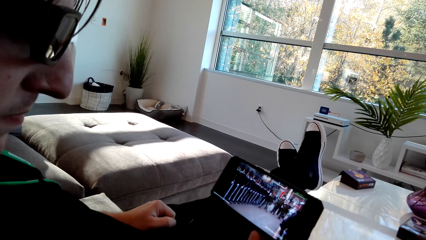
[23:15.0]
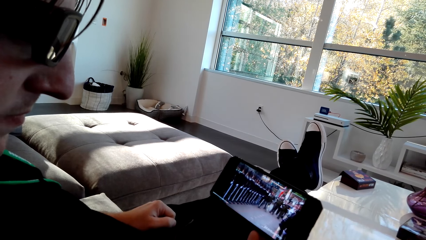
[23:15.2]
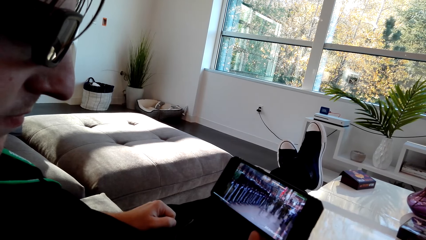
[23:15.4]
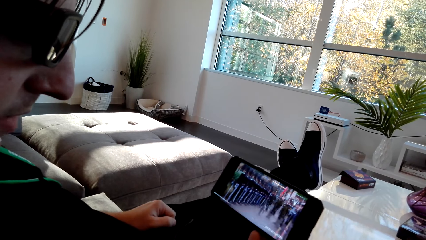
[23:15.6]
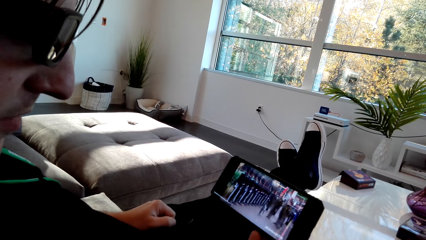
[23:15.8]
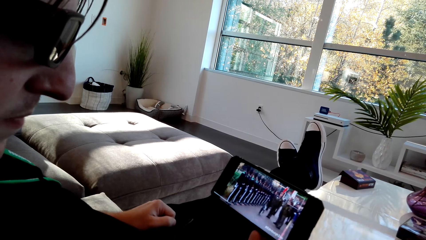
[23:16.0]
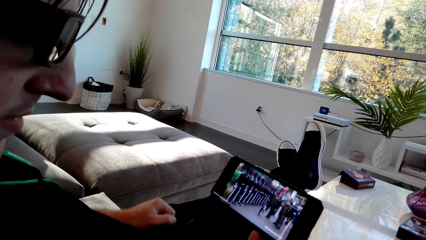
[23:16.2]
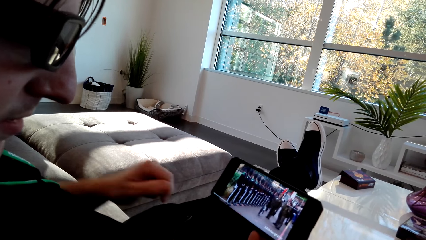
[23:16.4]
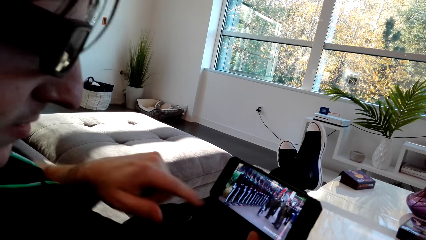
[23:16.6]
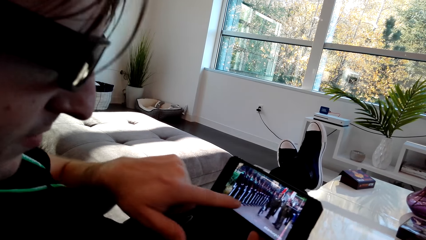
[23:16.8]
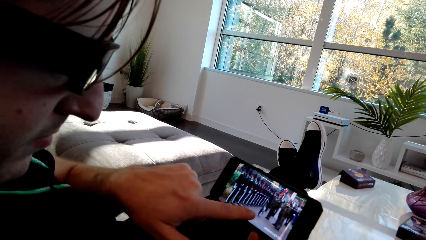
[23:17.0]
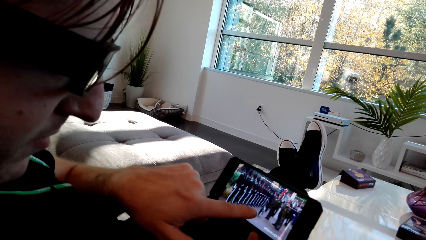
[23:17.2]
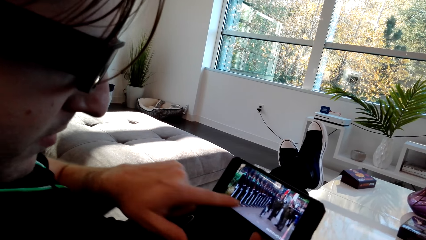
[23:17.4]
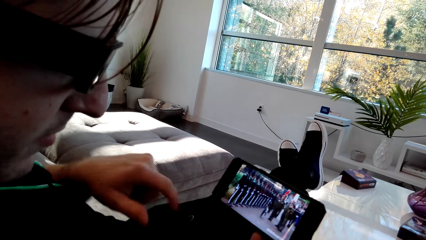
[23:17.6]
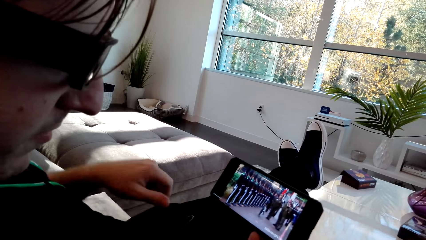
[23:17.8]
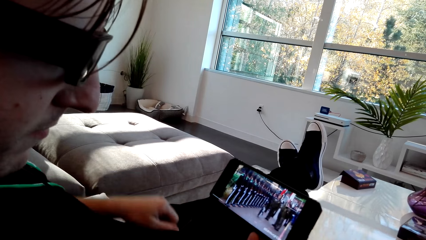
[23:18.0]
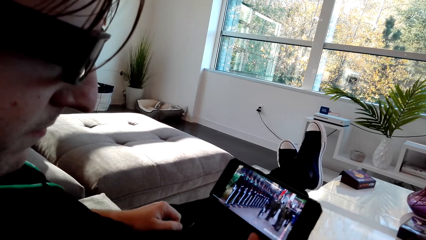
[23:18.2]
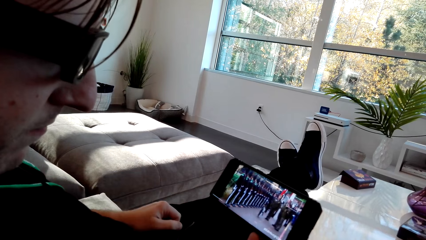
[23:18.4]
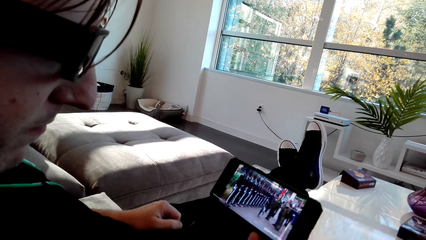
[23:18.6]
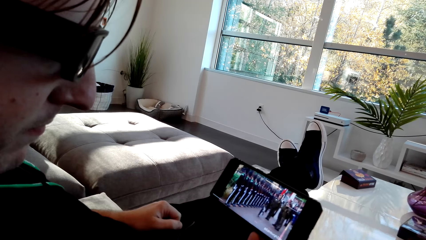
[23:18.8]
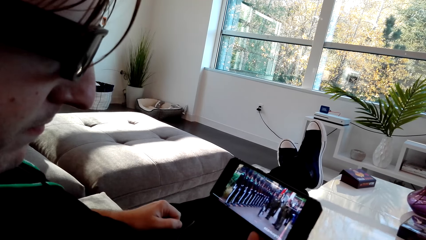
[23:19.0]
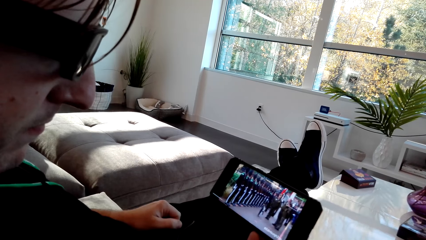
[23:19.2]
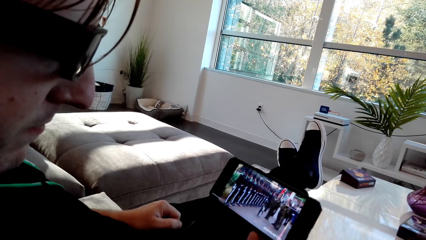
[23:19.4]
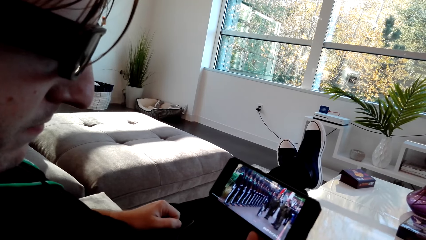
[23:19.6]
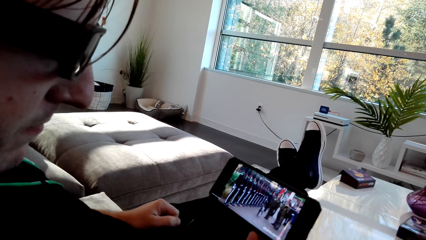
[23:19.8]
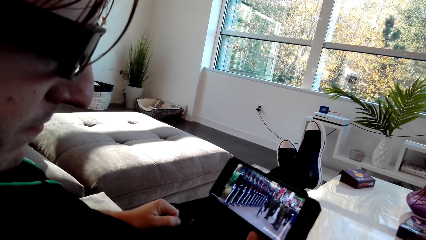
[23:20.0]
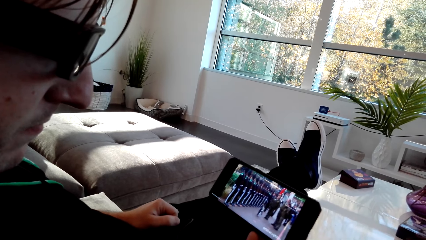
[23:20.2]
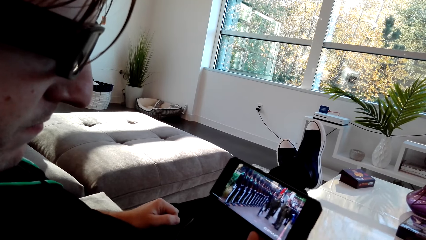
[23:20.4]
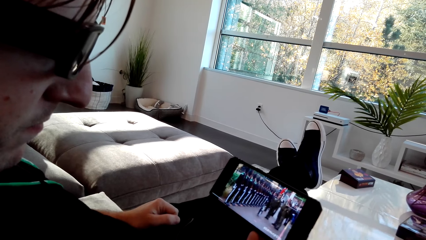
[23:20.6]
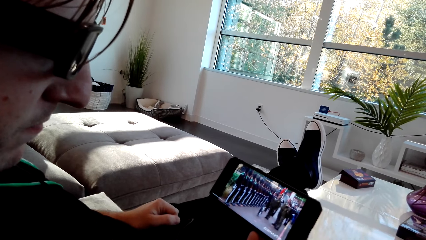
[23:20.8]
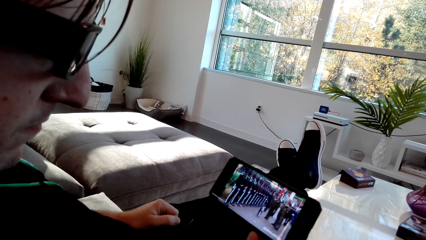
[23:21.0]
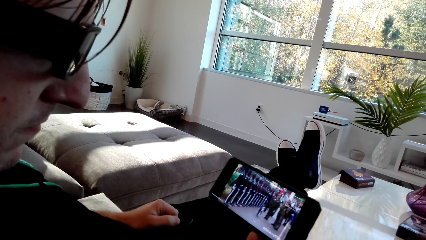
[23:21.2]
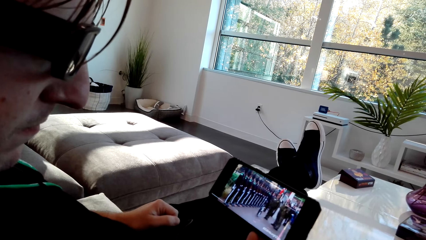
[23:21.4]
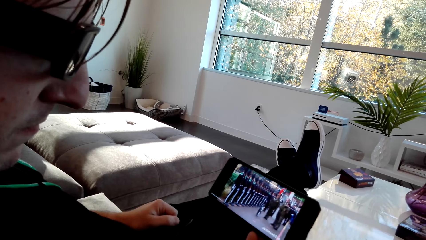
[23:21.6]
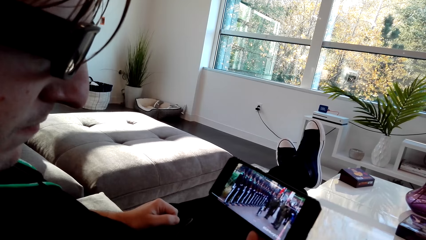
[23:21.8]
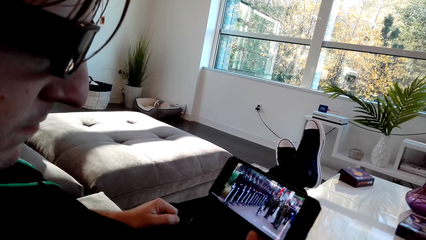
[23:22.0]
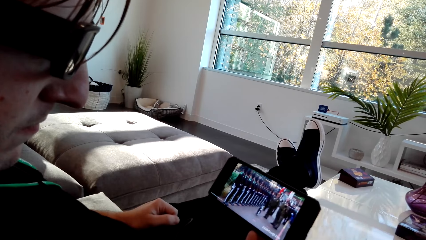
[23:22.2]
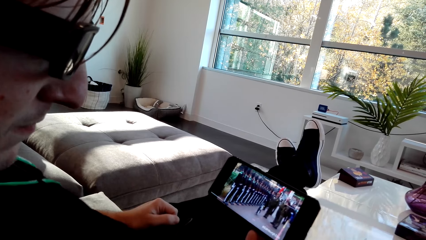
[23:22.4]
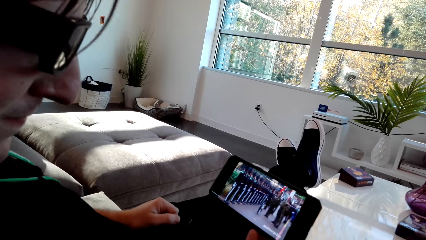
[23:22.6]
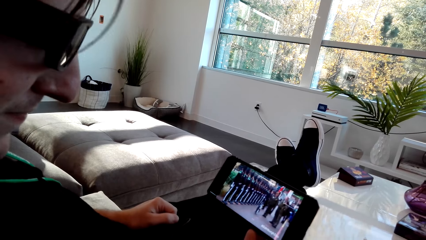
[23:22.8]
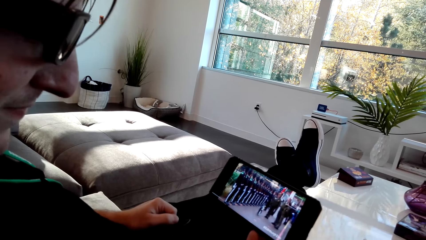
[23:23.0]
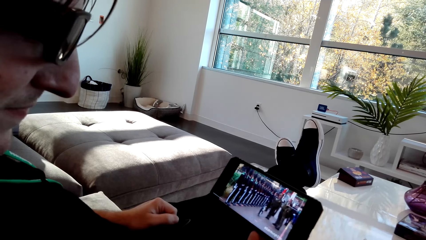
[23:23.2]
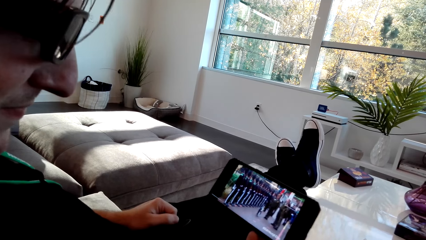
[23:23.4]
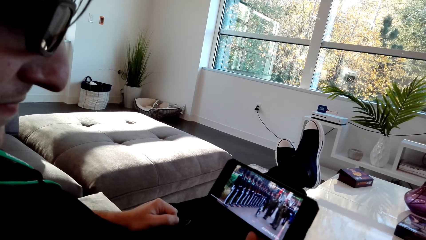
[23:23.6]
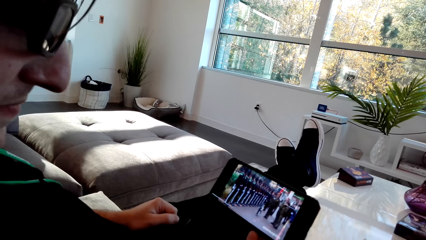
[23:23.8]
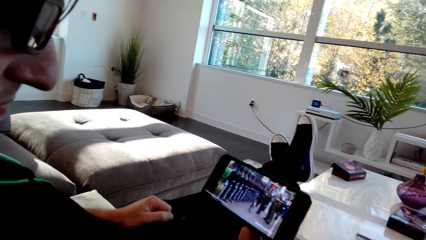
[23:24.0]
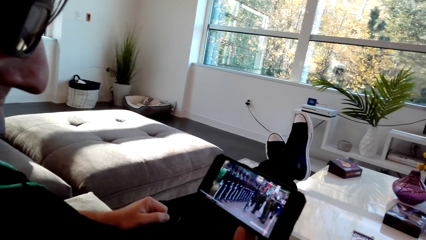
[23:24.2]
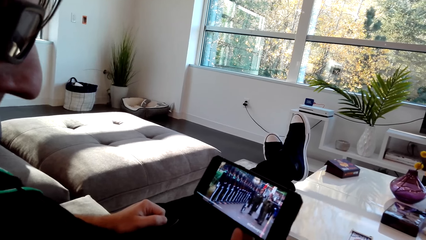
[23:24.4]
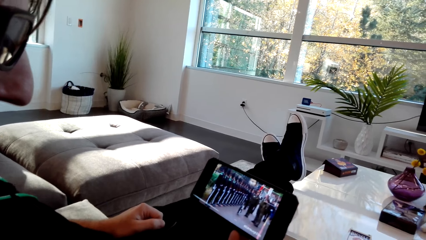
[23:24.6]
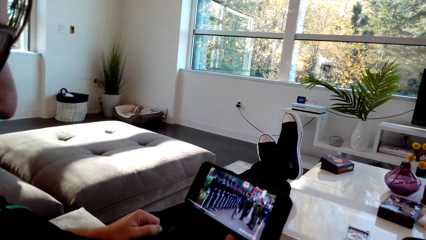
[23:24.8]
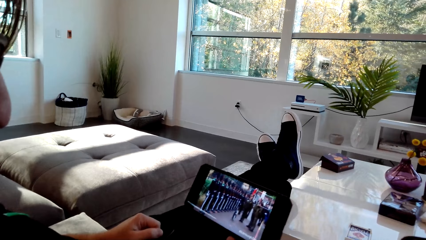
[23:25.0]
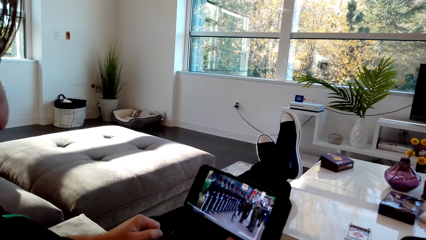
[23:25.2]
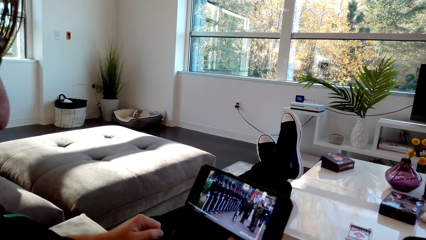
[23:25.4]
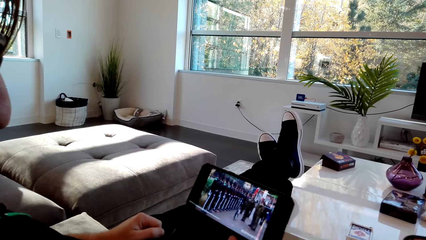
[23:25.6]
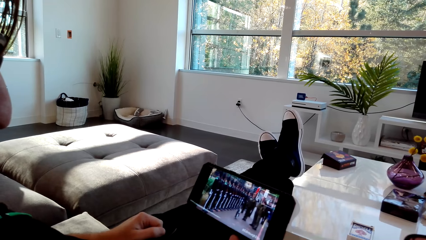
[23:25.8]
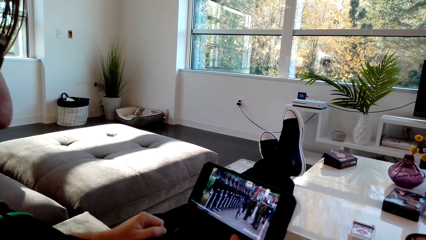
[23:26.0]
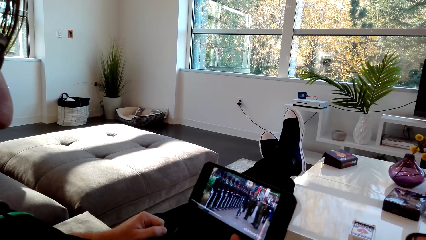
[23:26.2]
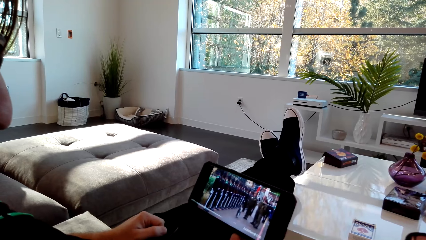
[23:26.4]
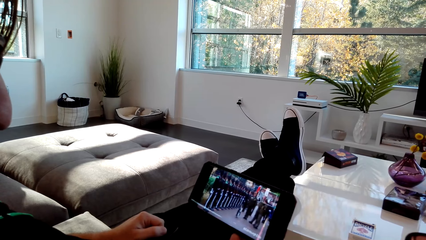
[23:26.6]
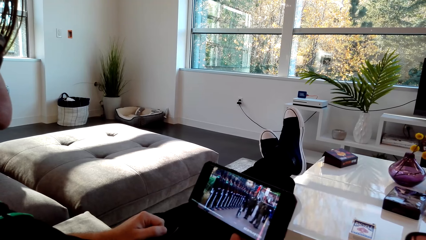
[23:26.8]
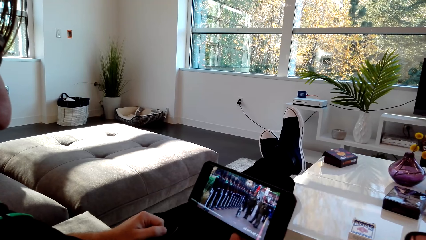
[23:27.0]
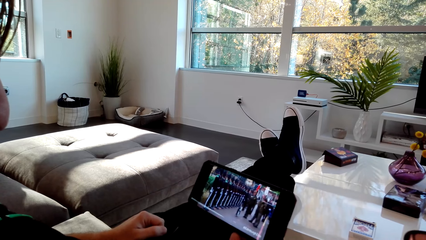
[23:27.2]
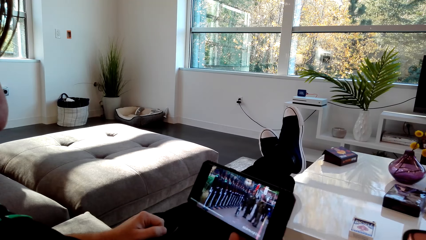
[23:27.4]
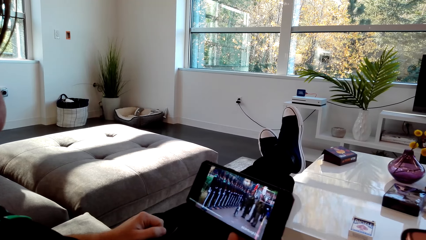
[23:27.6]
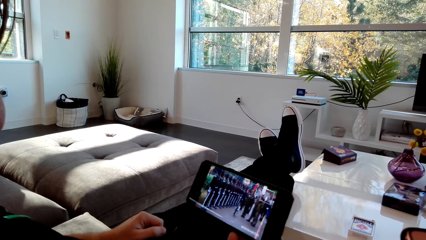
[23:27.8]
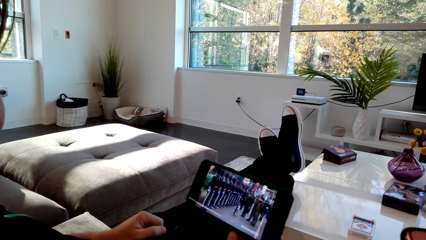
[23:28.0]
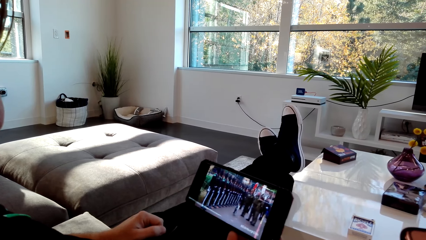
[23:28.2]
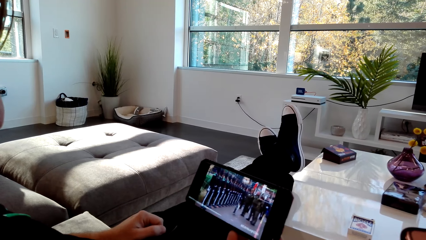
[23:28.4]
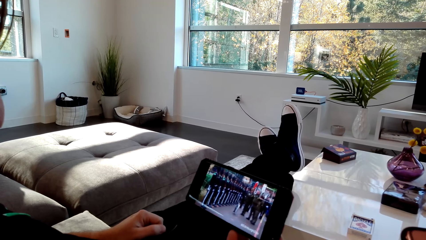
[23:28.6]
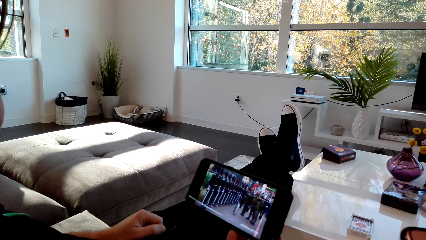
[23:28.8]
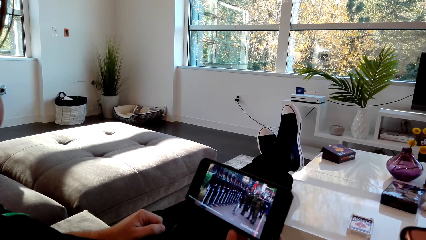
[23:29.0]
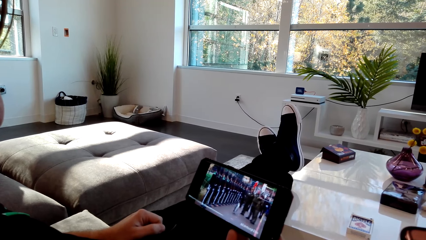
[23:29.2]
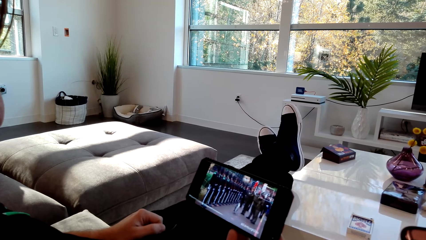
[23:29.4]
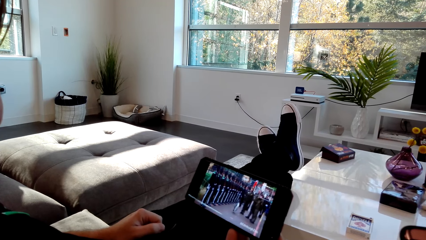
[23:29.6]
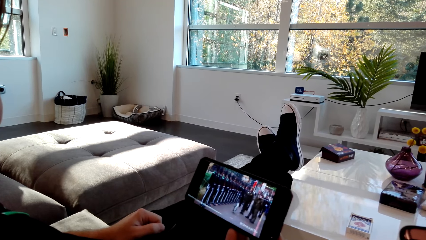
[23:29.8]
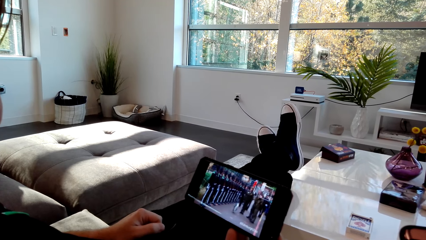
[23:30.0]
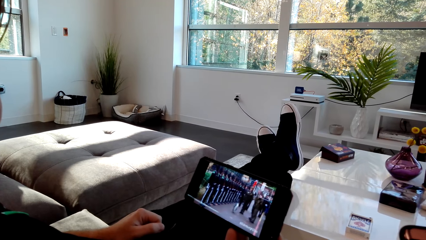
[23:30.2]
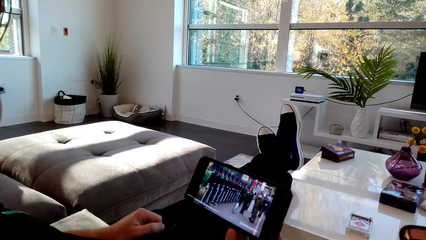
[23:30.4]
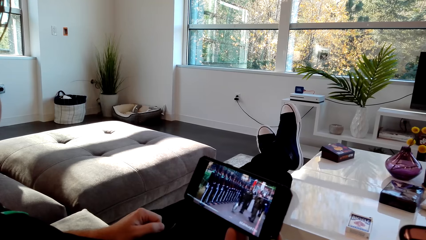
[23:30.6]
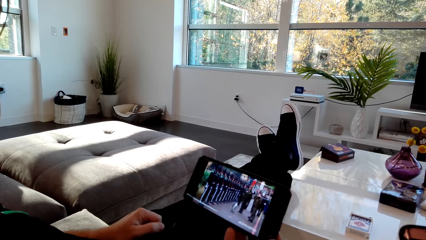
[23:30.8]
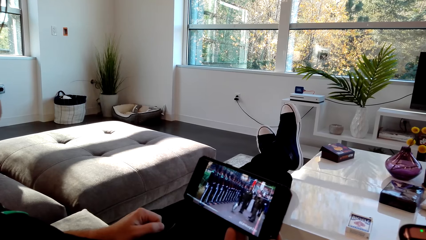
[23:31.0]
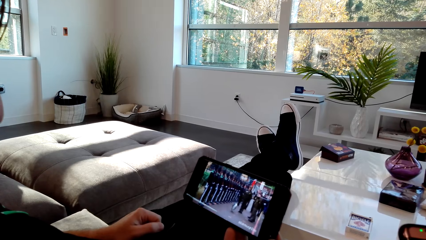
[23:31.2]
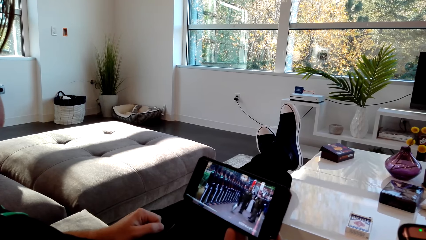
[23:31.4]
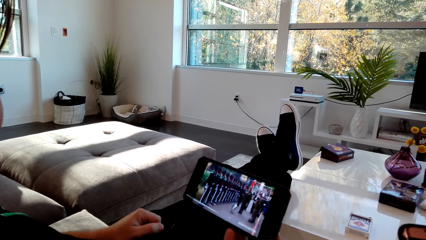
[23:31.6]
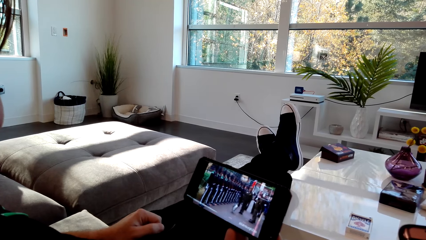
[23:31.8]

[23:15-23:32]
A person dialogs with the camera wearer. The camera wearer watches a video on a phone.
